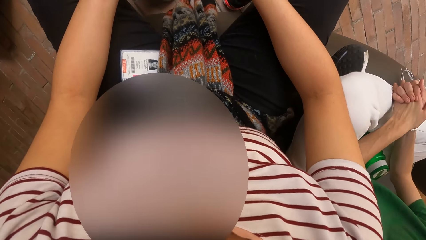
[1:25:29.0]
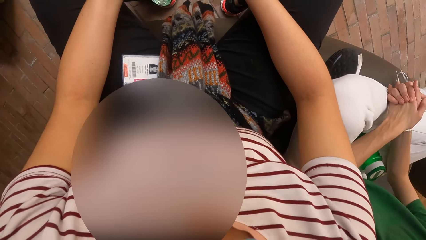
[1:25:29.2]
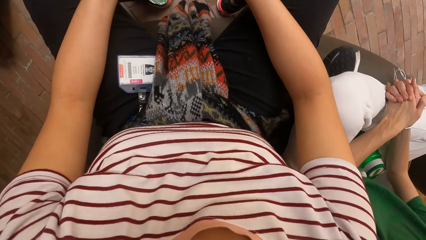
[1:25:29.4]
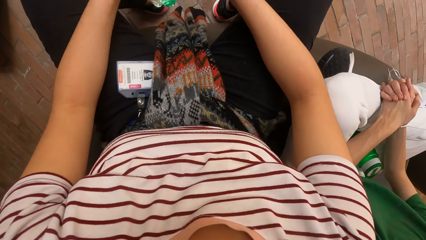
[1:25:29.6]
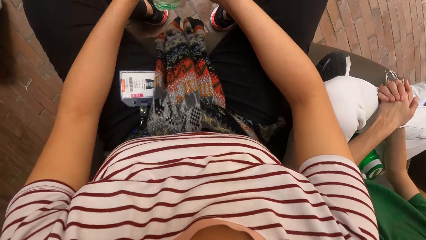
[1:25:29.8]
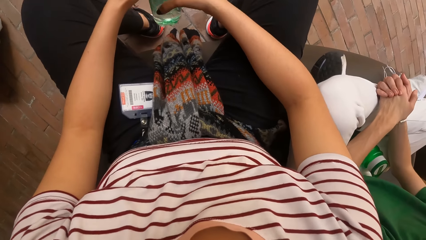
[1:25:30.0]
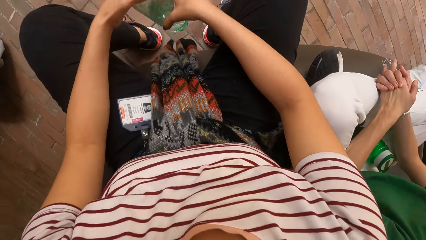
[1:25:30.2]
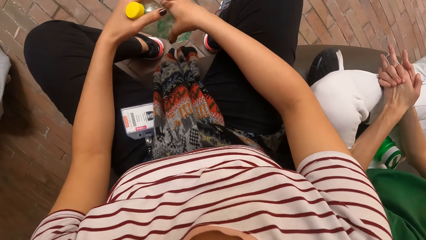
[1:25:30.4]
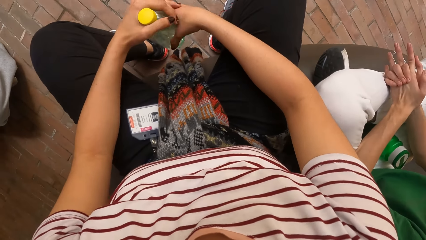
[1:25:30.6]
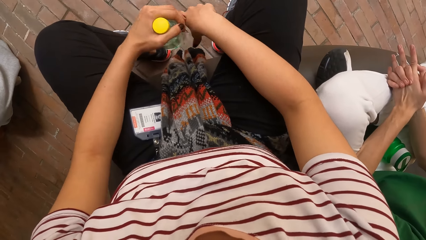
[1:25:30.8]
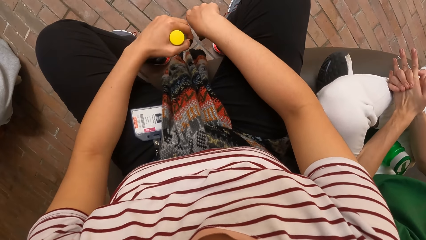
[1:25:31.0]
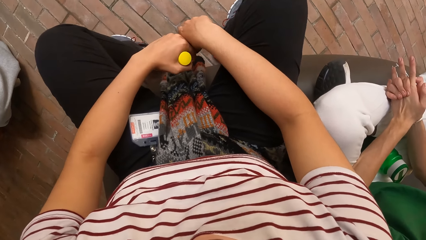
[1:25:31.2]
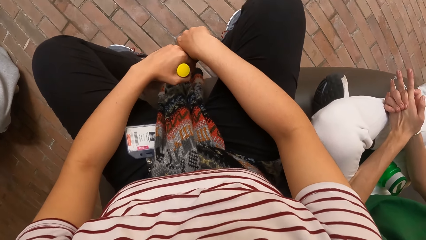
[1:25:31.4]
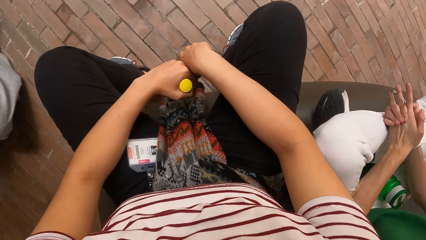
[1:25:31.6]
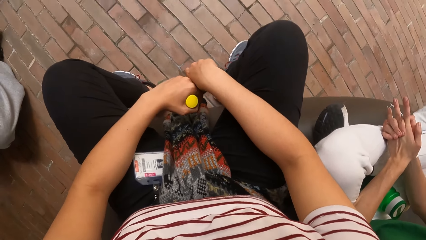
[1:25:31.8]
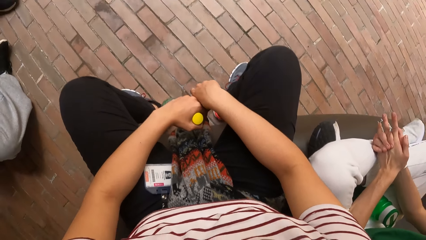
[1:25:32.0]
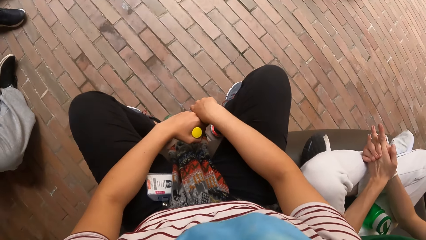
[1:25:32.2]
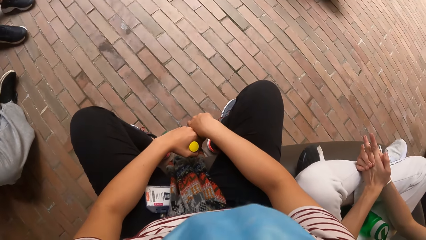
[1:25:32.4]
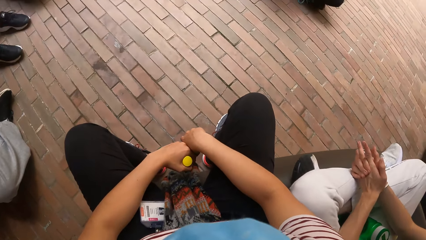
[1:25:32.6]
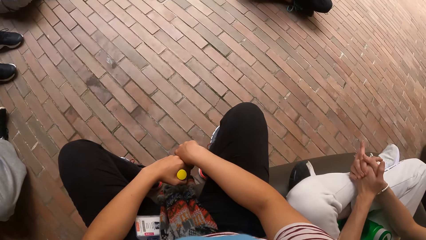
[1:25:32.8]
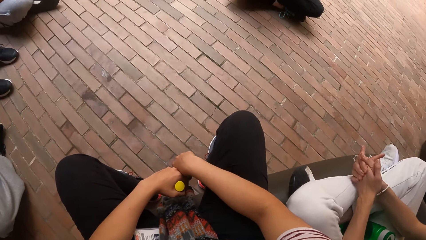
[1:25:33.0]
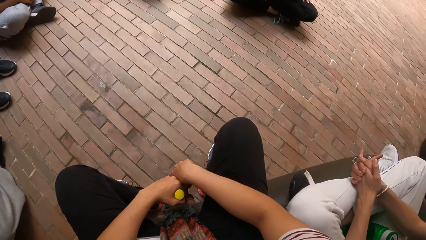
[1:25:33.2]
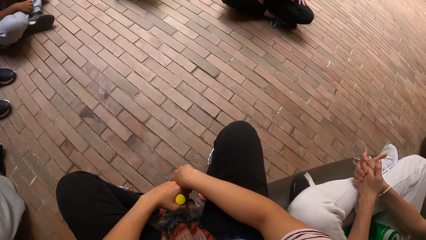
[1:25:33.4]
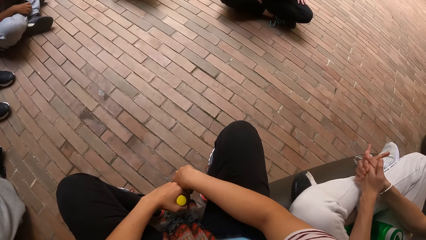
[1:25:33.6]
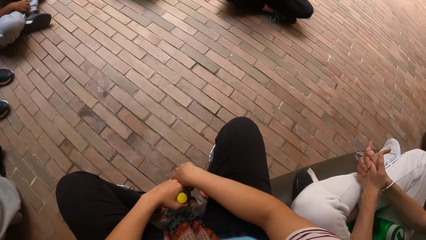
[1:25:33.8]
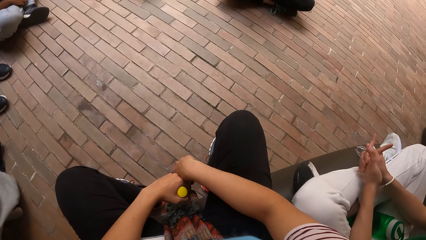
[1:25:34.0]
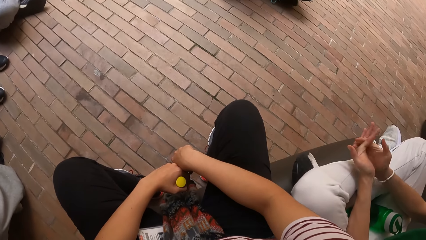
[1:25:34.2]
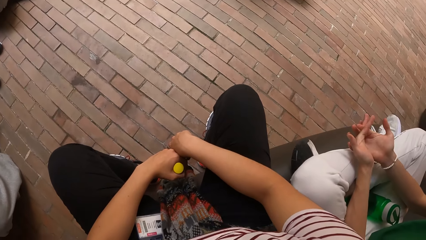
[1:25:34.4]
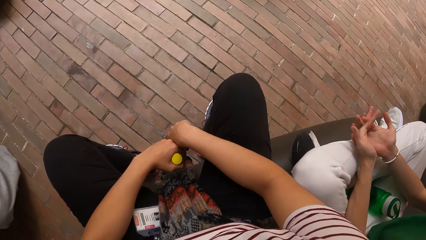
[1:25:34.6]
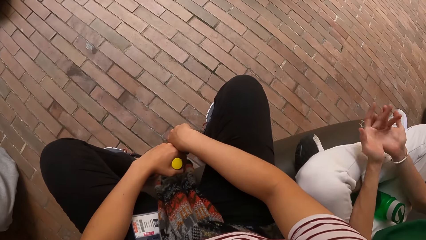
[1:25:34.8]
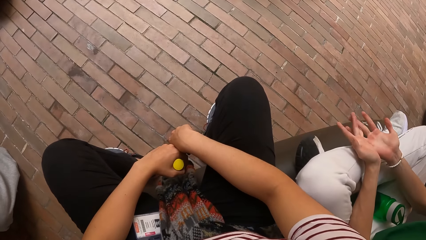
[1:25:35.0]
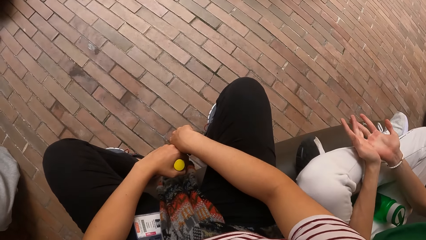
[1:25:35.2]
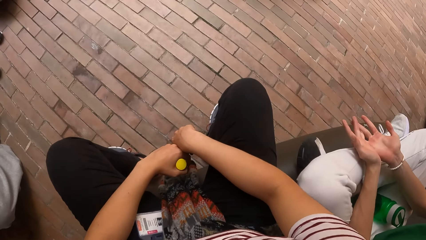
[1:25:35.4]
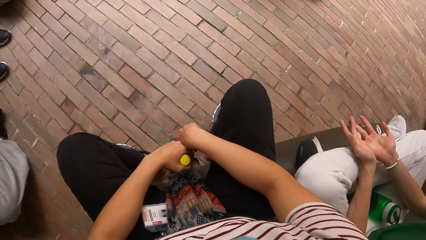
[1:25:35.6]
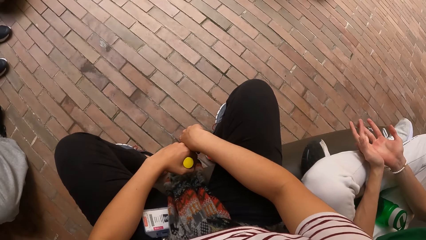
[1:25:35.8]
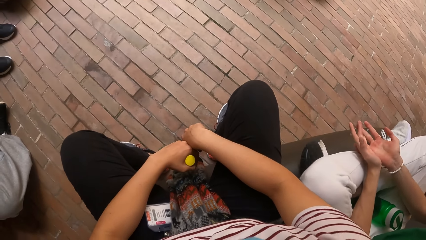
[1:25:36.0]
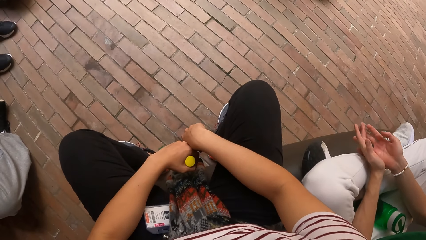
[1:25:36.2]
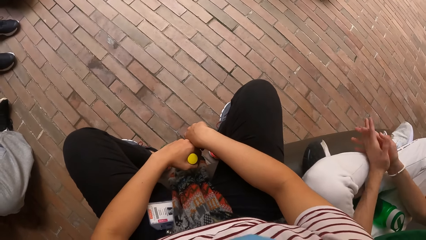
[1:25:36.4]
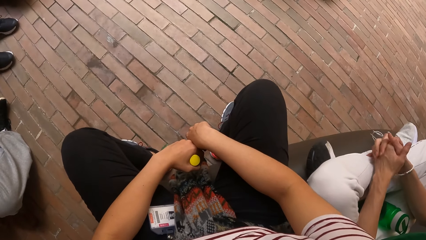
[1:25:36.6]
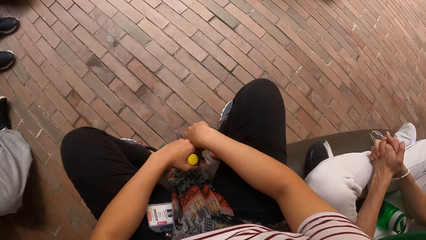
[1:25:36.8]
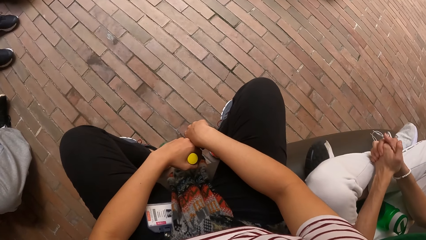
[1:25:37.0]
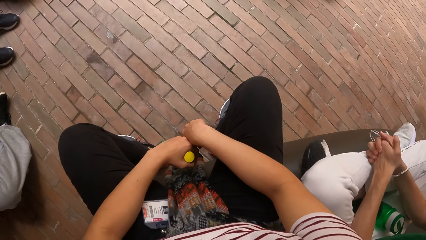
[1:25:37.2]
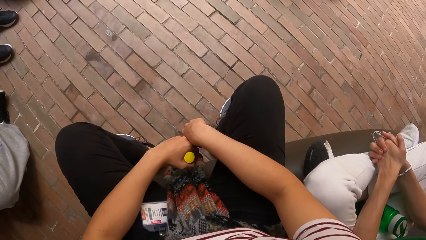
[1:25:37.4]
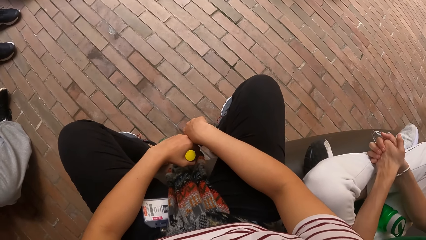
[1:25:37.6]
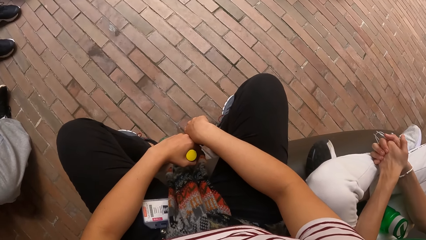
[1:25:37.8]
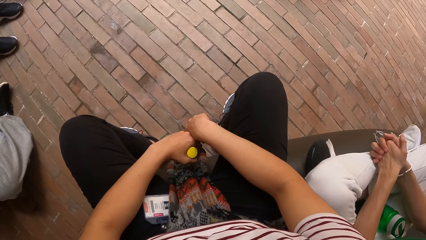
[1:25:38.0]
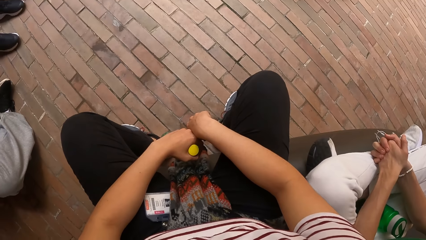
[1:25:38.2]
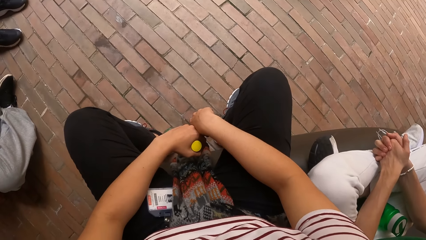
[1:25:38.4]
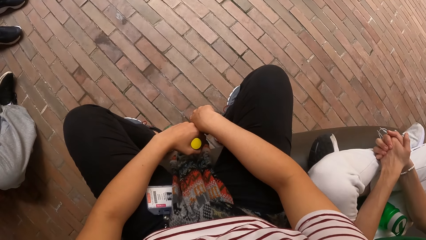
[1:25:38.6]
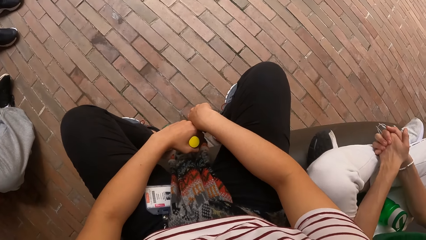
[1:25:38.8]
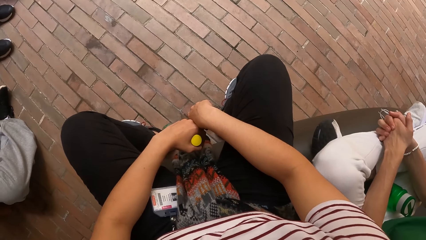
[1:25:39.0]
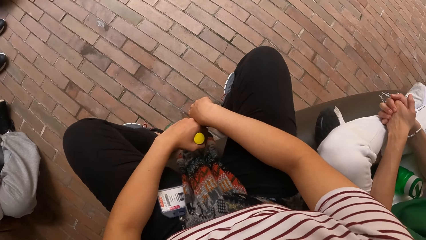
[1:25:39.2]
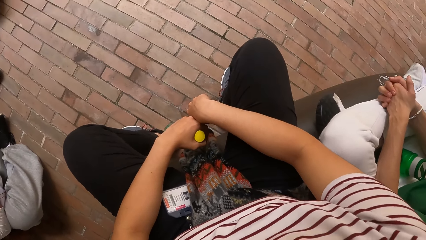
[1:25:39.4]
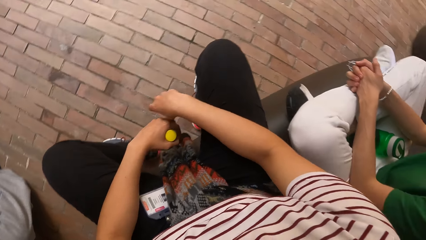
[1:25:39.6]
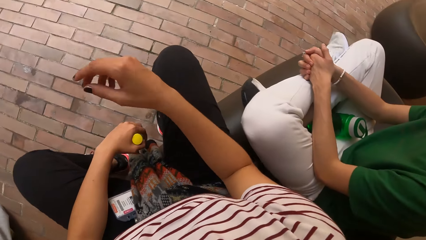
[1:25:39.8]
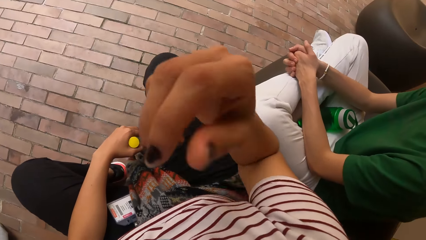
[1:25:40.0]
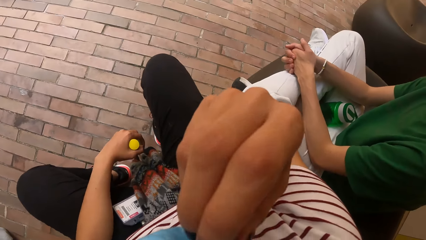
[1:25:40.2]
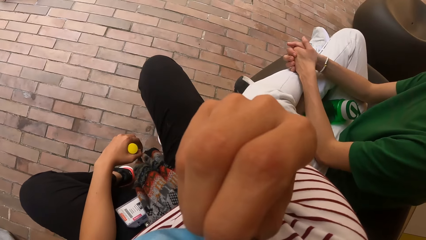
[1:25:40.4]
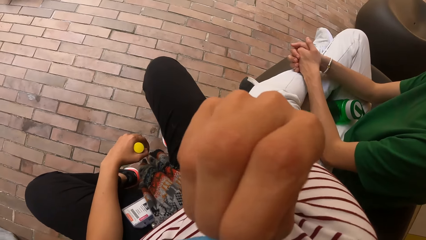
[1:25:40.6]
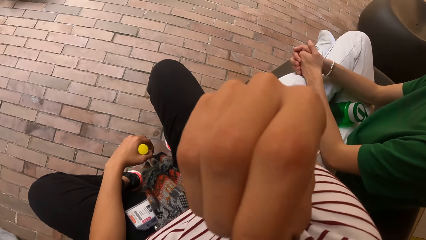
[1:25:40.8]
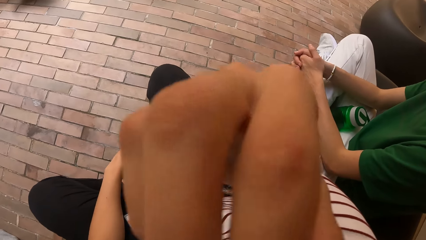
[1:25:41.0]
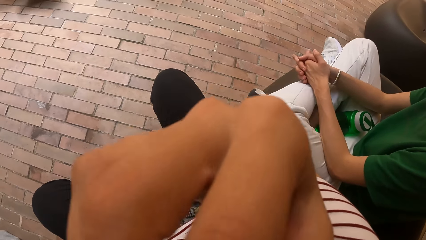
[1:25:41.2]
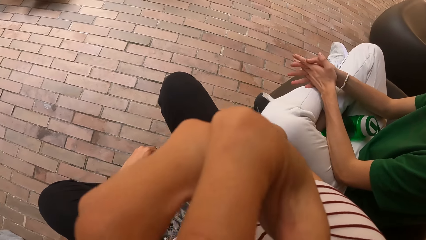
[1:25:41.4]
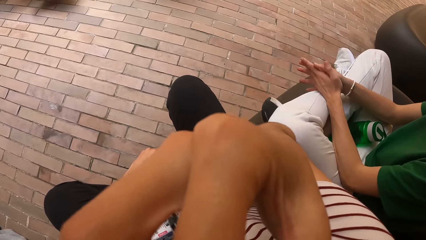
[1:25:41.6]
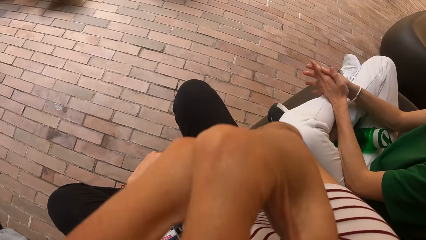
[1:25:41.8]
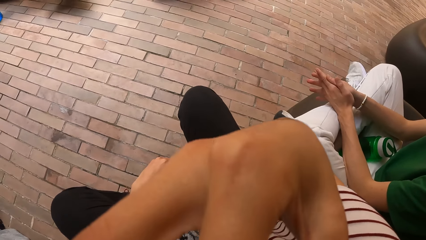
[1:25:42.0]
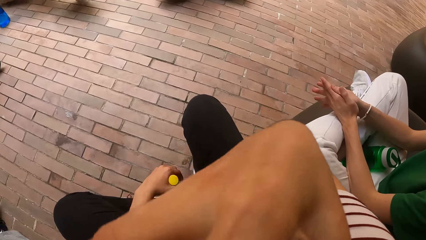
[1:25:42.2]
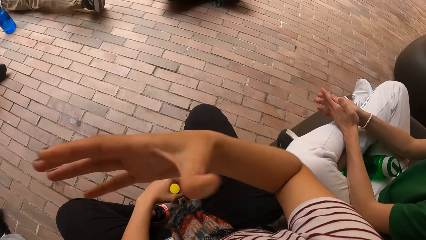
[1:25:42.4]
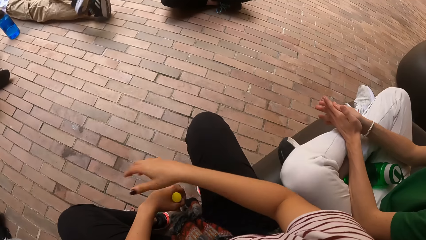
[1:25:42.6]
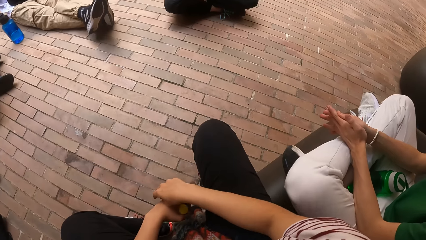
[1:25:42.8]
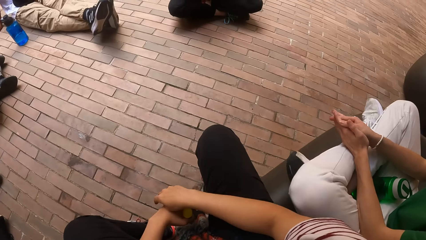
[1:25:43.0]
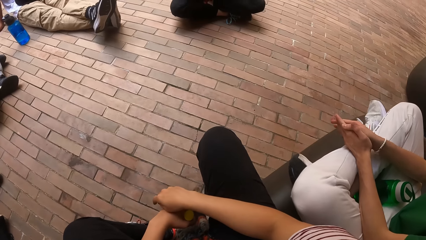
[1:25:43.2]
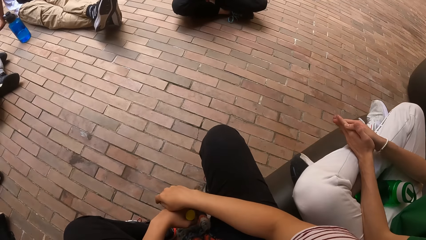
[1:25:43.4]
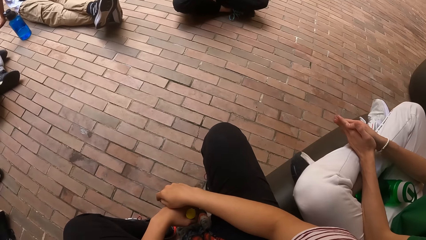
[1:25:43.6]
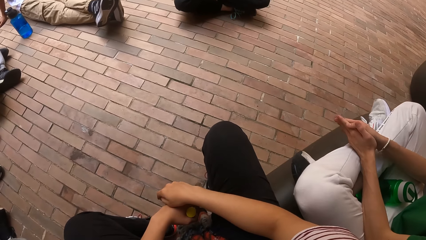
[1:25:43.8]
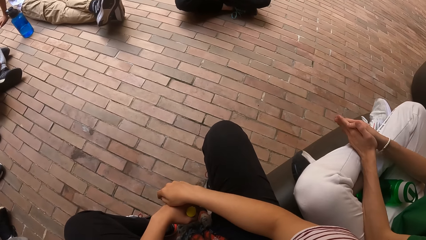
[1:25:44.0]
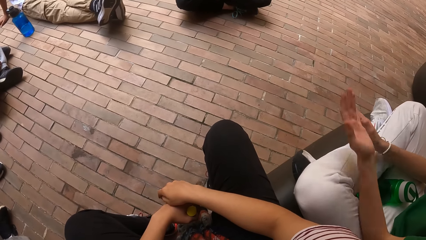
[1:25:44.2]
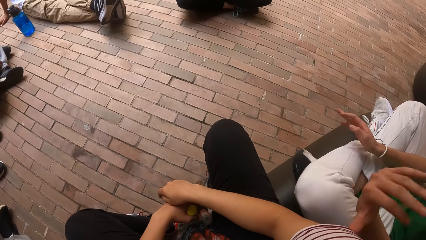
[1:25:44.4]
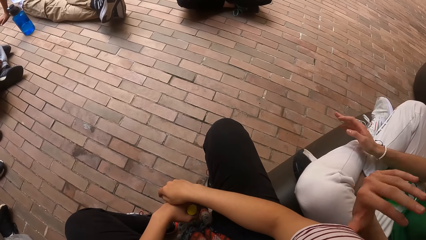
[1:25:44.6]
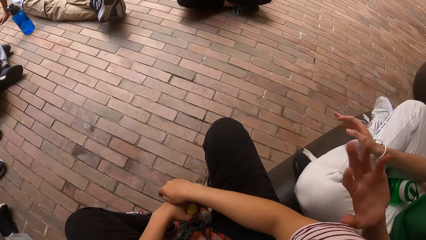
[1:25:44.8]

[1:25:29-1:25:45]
A woman holds her hands together. The camera wearer holds the bottle of water with her left hand. She looks around the room. The woman gestures at her friends. The woman holds her hands together. The camera wearer stares at the floor. She touches her face with her right hand. She lifts her right hand. She holds something. She lowers her right hand. The woman gestures at her friends.
